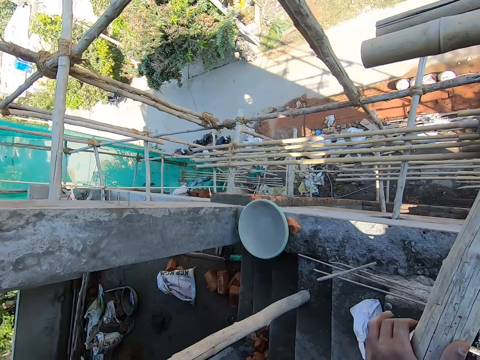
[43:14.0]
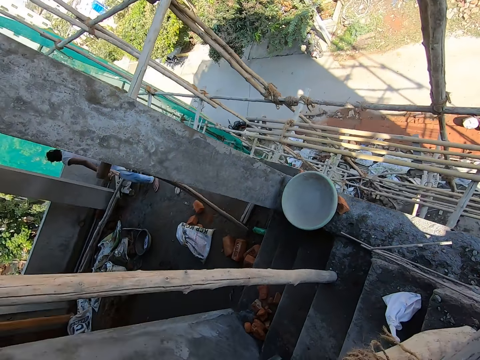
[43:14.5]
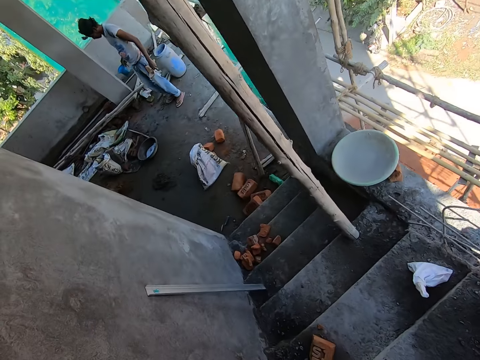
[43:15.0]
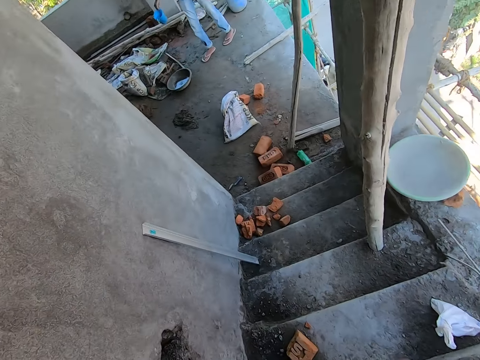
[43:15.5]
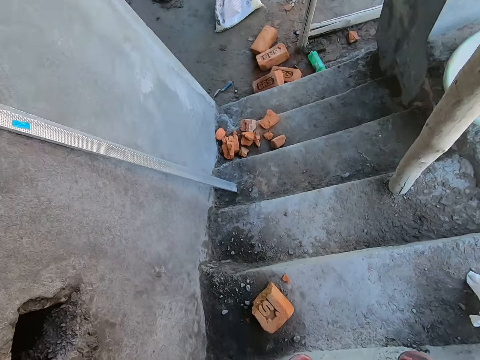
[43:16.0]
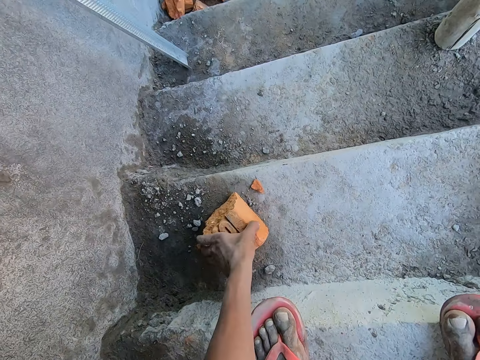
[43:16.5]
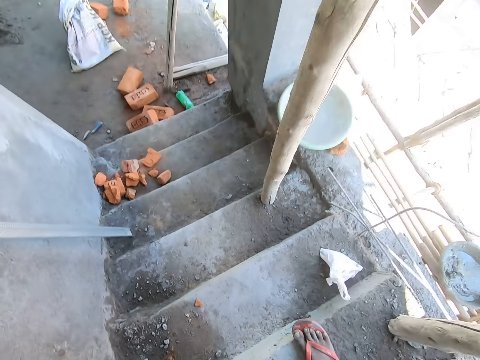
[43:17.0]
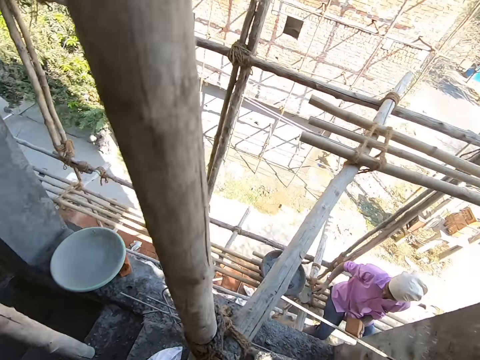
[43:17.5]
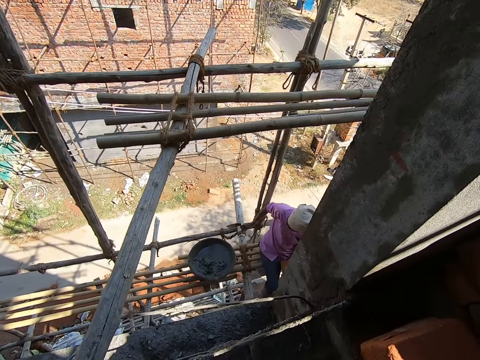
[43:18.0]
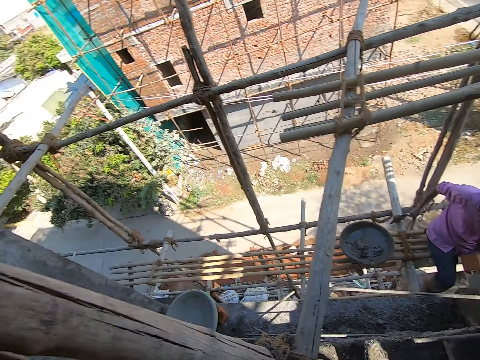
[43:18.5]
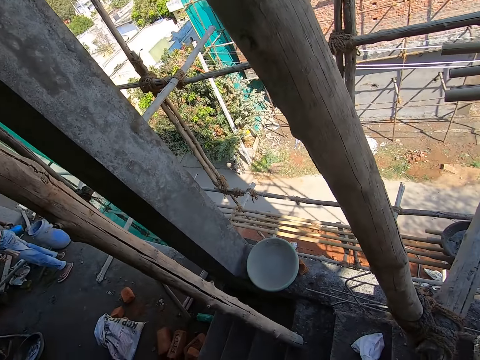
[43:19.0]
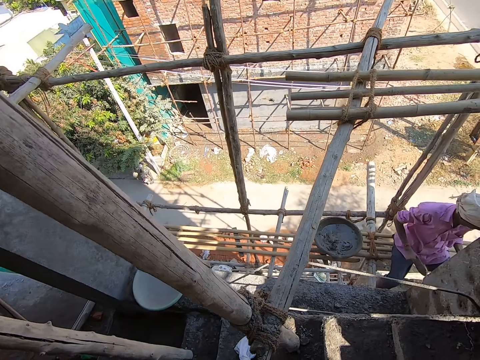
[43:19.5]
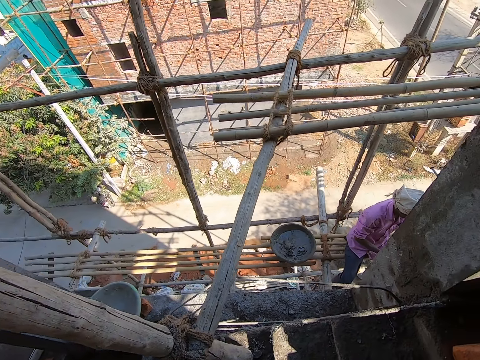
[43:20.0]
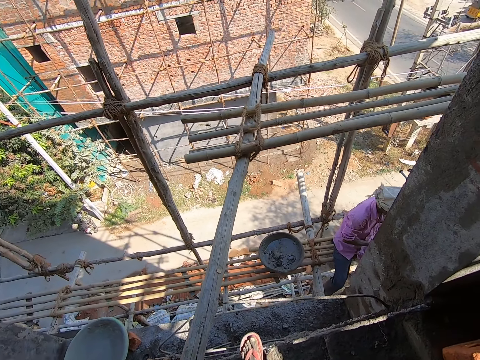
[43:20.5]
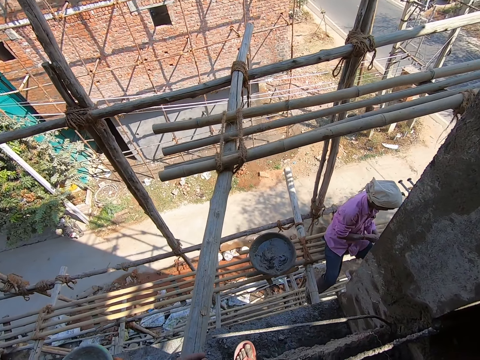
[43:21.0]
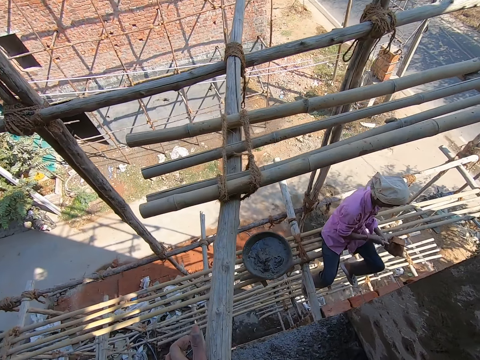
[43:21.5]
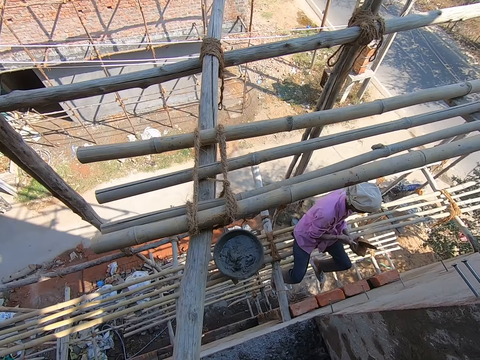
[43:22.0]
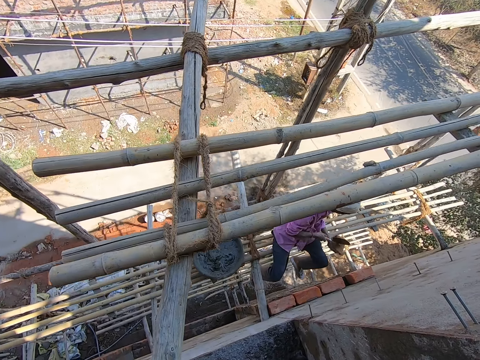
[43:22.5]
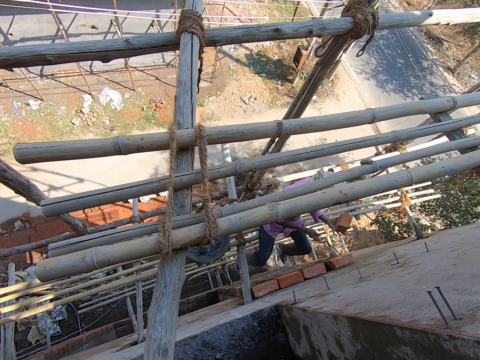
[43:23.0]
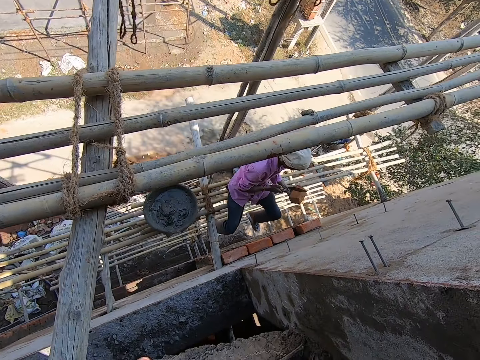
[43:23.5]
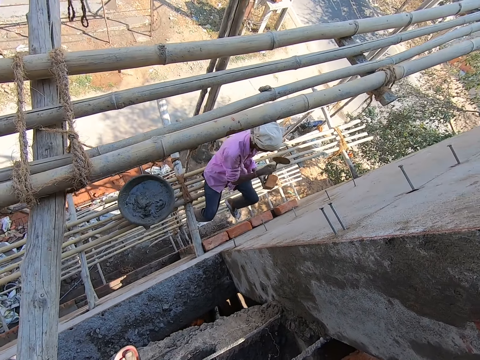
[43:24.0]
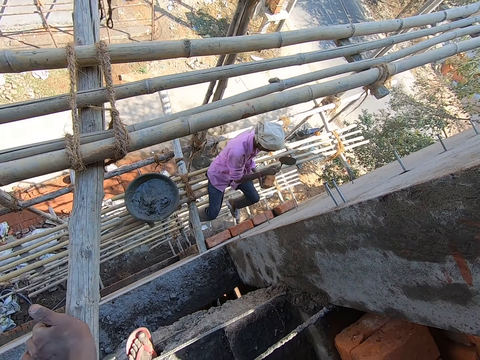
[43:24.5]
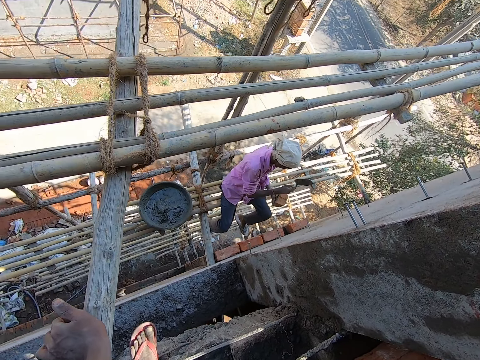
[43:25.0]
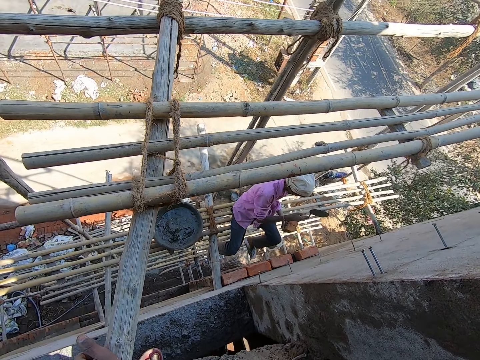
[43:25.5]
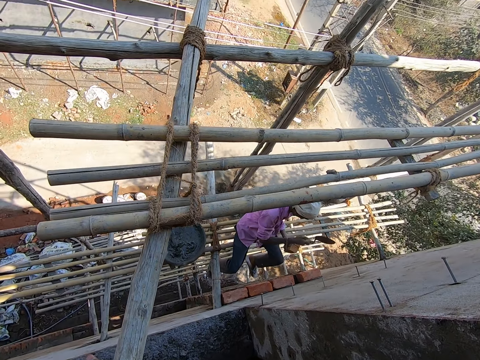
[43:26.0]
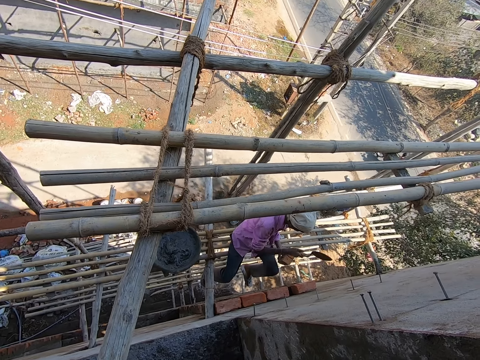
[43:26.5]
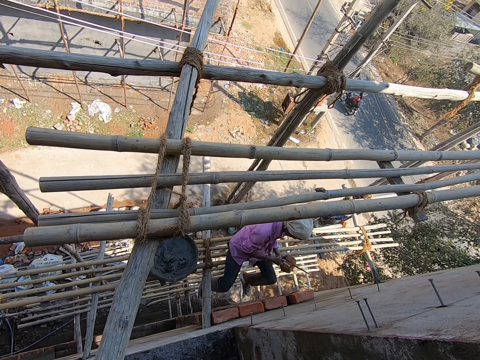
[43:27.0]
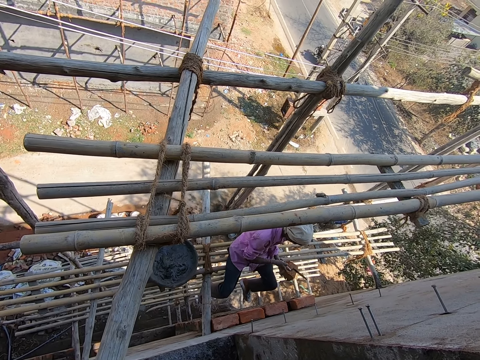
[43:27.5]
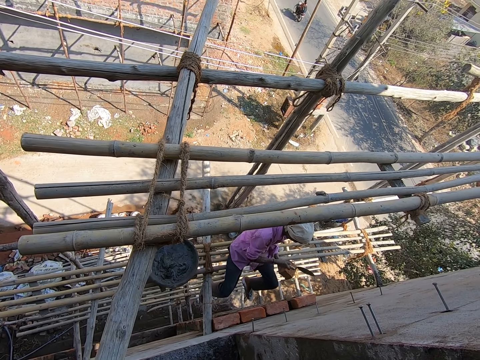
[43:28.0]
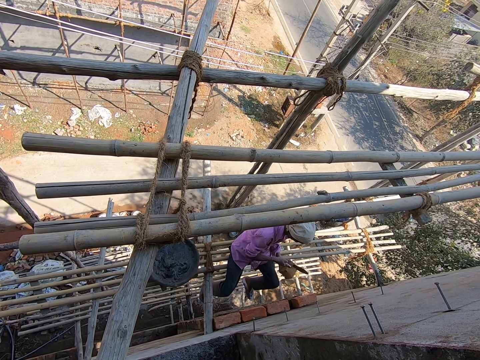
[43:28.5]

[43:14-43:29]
The camera wearer looks around. The man pours water in the head pan with a cup in his right hand. The camera wearer picks up the broken brick from the floor with his left hand. Another man picks up the trowel from the scaffold with his right hand. The camera wearer places his left hand on the scaffold. The other man breaks the brick with the trowel in his right hand.

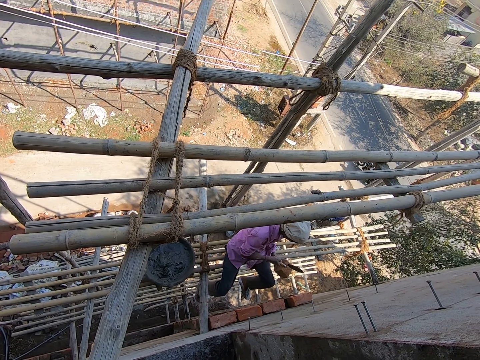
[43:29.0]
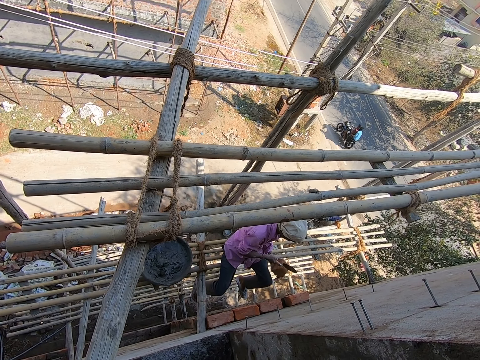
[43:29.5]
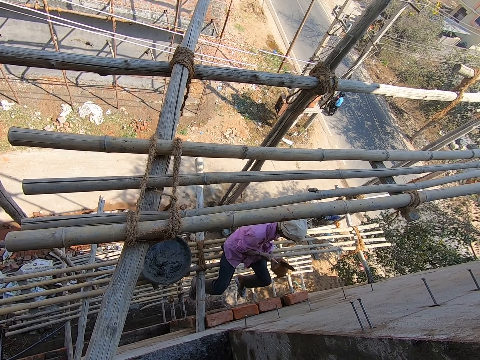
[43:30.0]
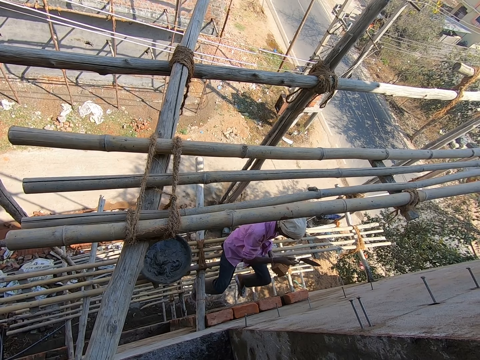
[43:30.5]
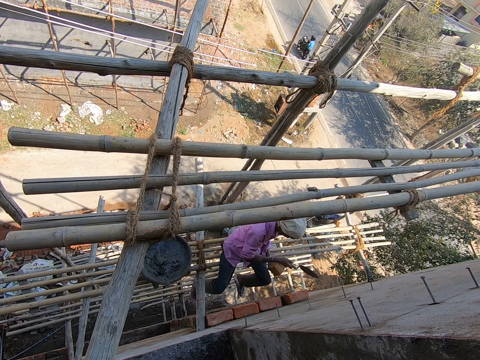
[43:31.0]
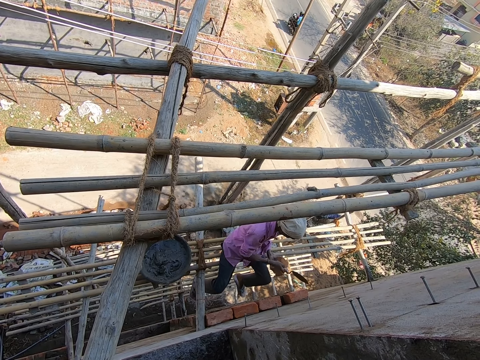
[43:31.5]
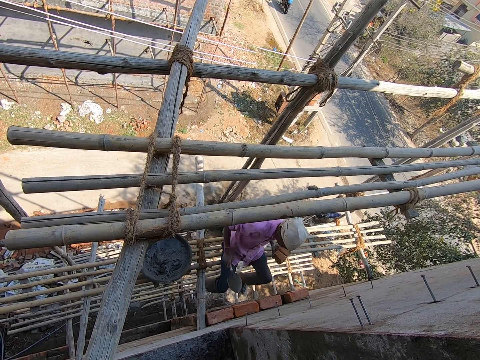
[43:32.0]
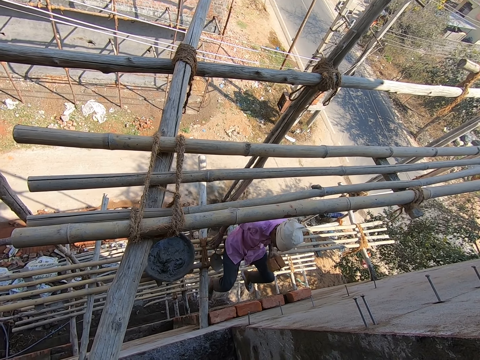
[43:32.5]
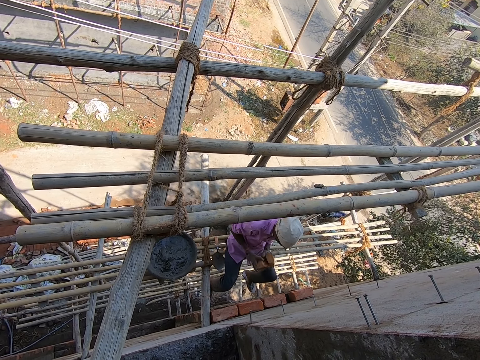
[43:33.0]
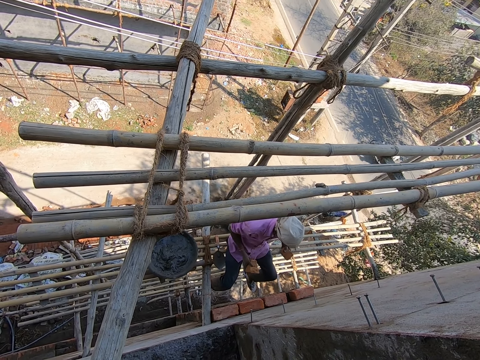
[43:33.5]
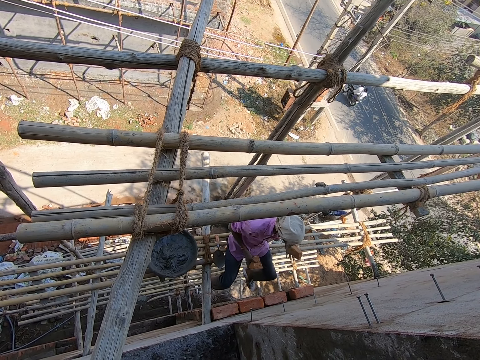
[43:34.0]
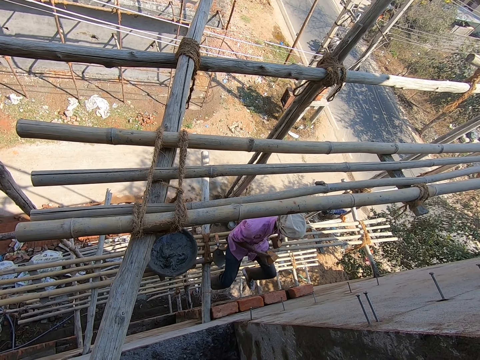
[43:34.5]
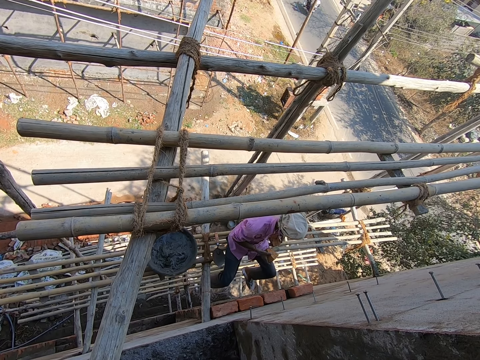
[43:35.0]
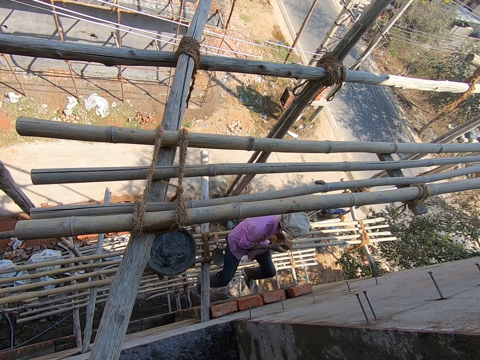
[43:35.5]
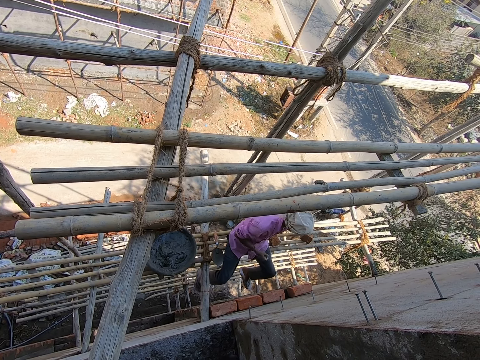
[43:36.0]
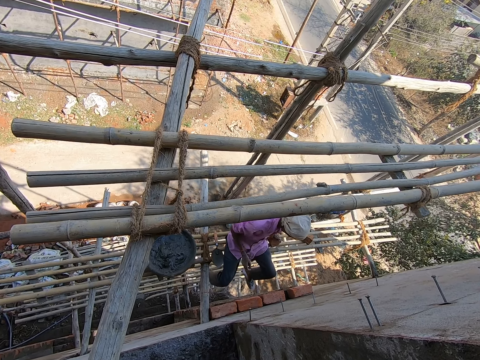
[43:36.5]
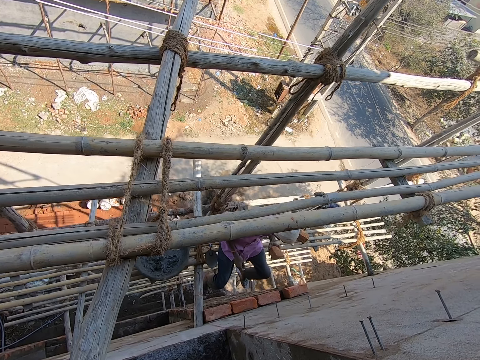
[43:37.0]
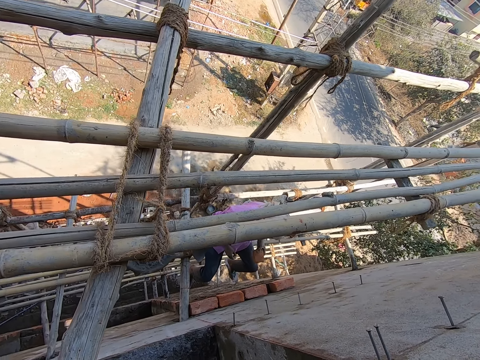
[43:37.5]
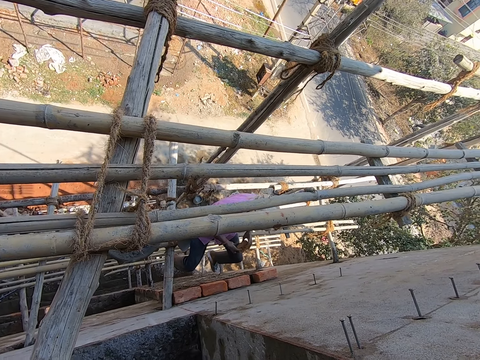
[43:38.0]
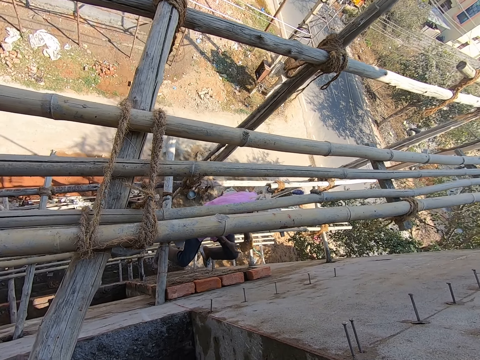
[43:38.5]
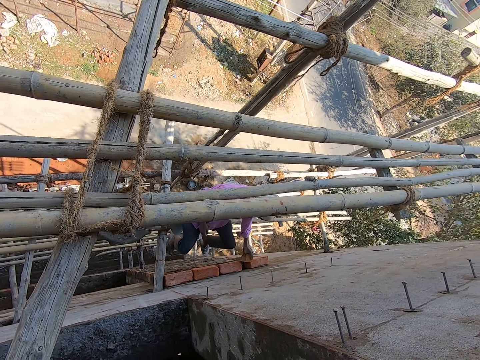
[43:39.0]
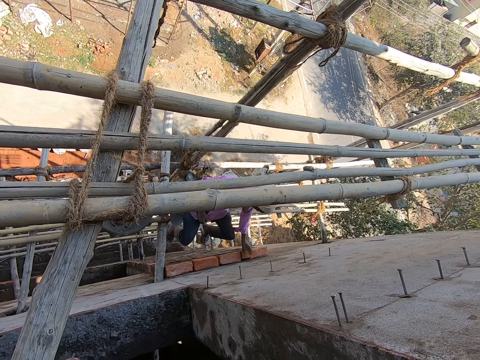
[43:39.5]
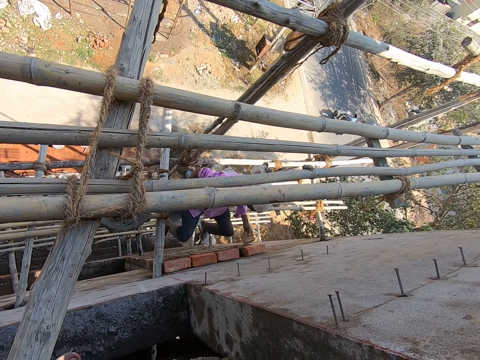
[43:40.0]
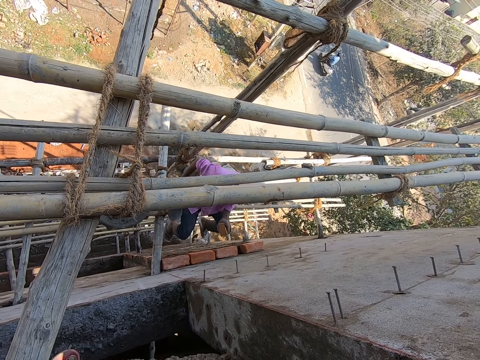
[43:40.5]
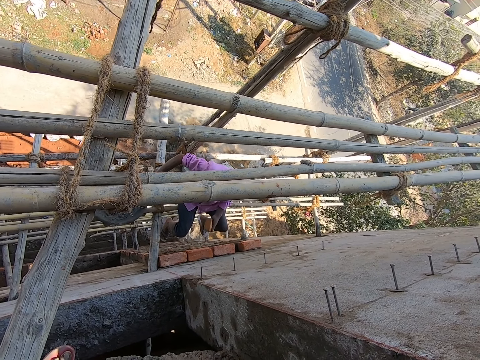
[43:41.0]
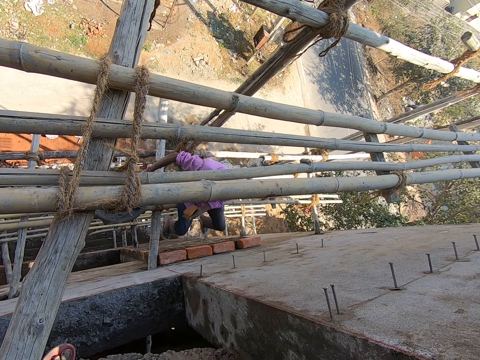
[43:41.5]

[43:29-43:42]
The man drops the trowel on the scaffold with his right hand. He separates the brick into two with both hands. He drops a piece of brick on the scaffold with his left hand. He passes the piece of brick from his right hand to his left hand. He drops the piece of brick on the scaffold with his left hand, picks up the piece of brick from the scaffold with his left hand, flips the piece of brick with both hands, and fits the piece of brick on the wall with his left hand.
